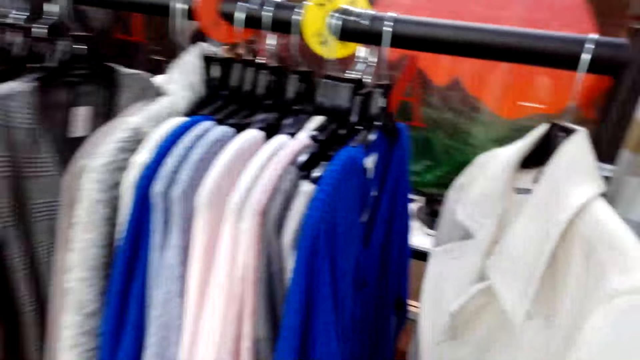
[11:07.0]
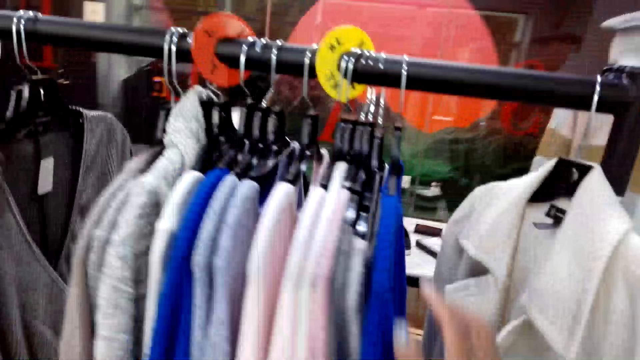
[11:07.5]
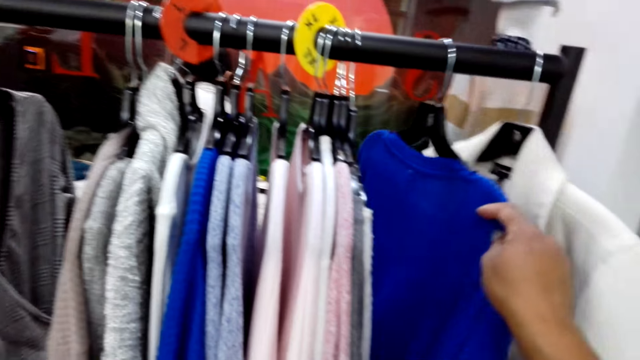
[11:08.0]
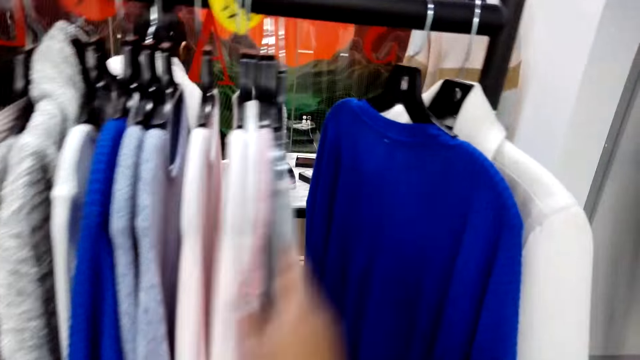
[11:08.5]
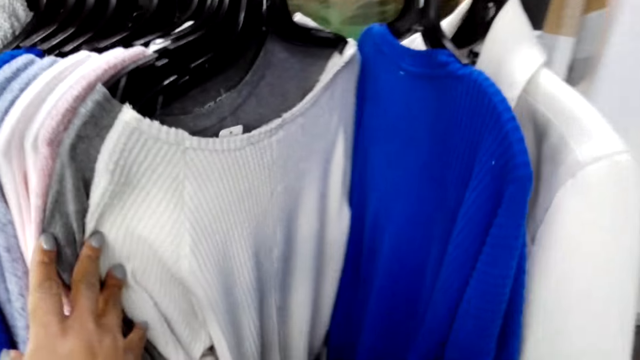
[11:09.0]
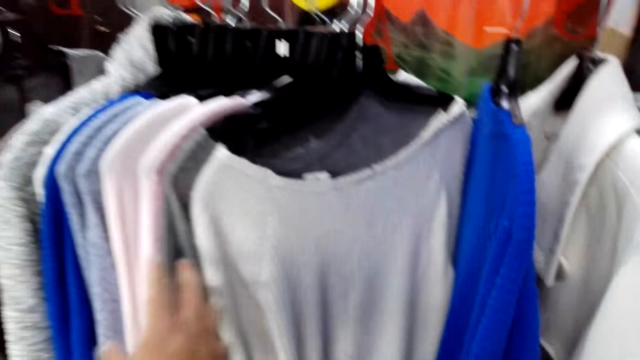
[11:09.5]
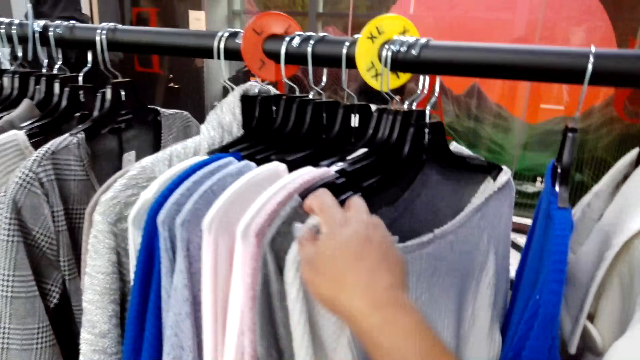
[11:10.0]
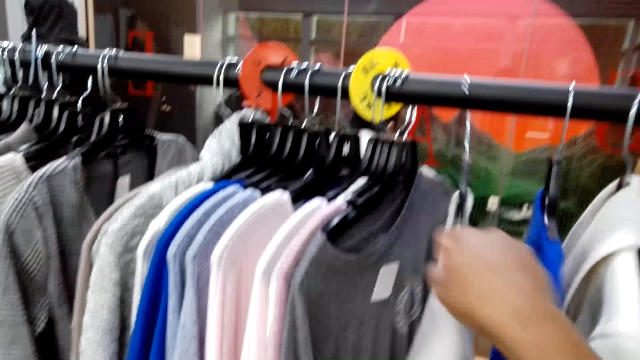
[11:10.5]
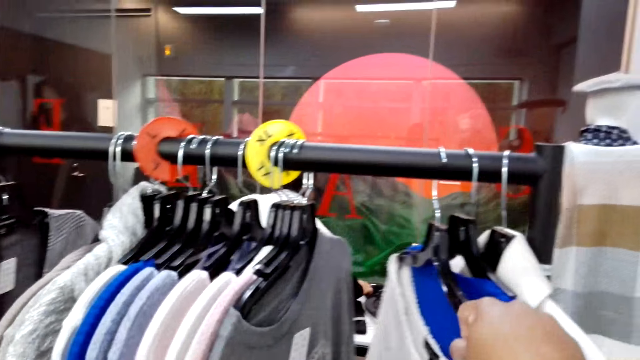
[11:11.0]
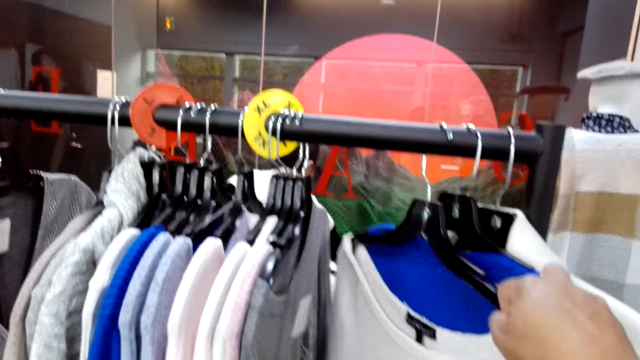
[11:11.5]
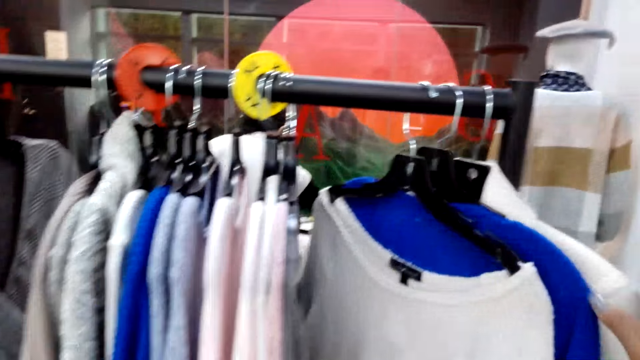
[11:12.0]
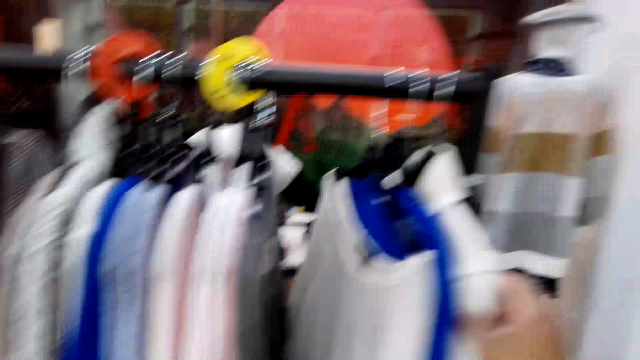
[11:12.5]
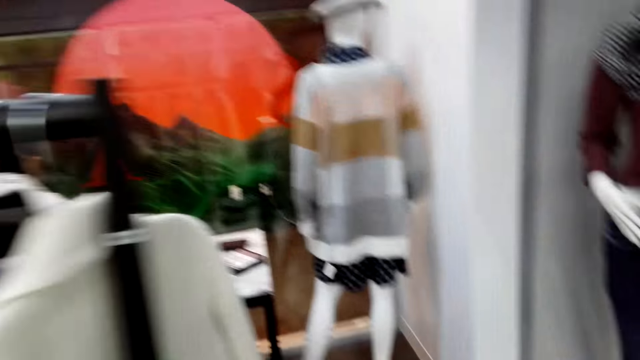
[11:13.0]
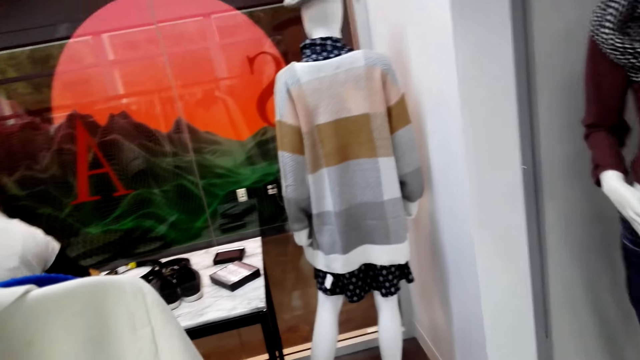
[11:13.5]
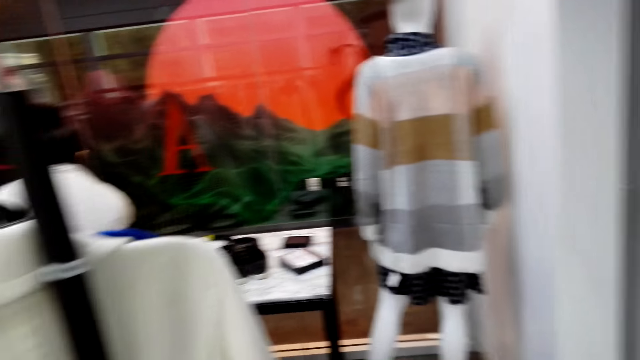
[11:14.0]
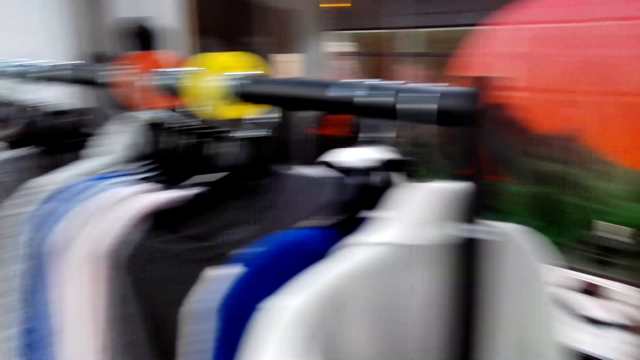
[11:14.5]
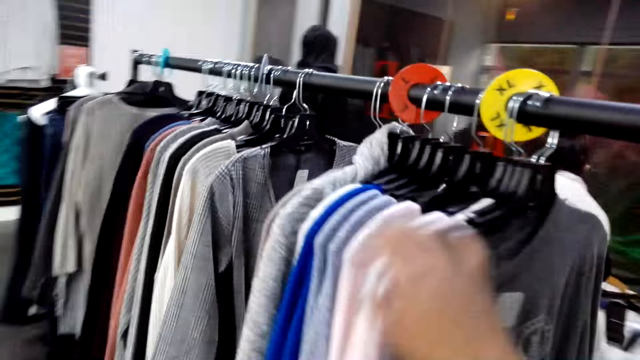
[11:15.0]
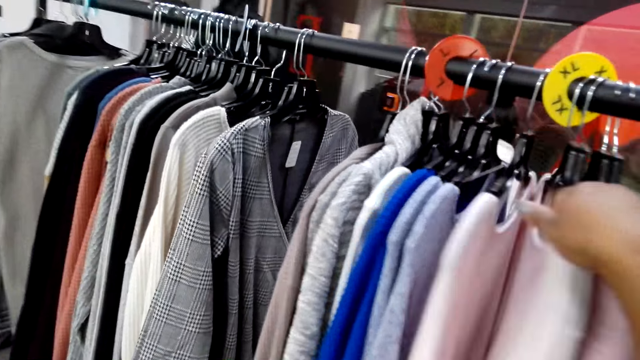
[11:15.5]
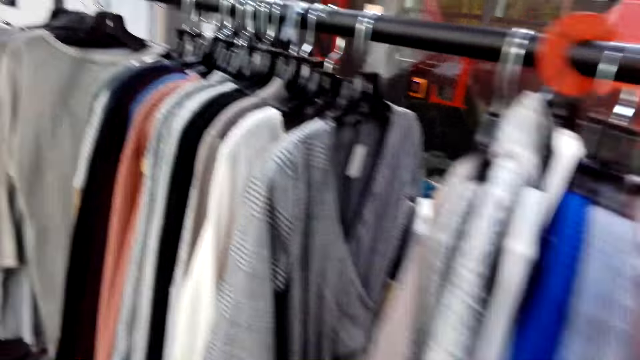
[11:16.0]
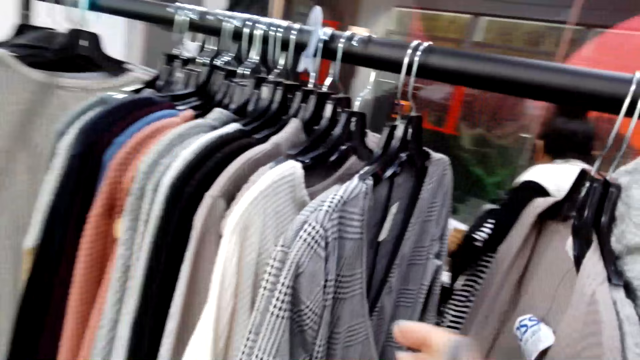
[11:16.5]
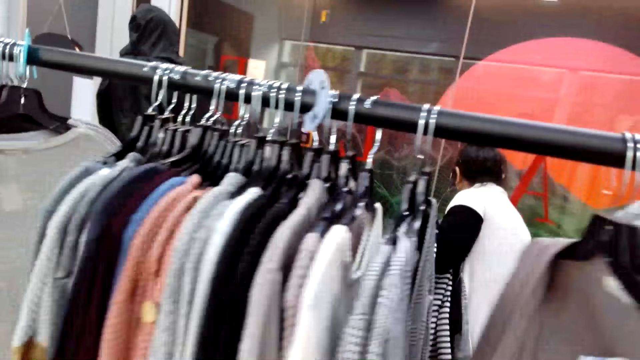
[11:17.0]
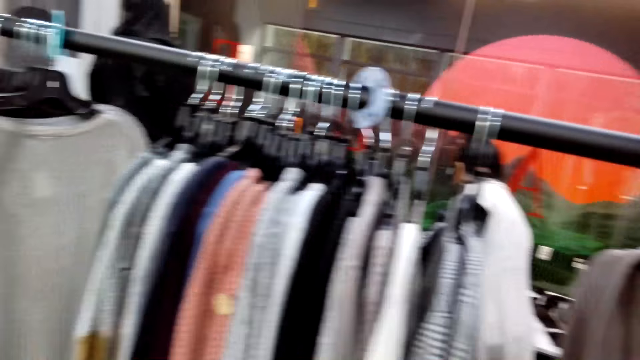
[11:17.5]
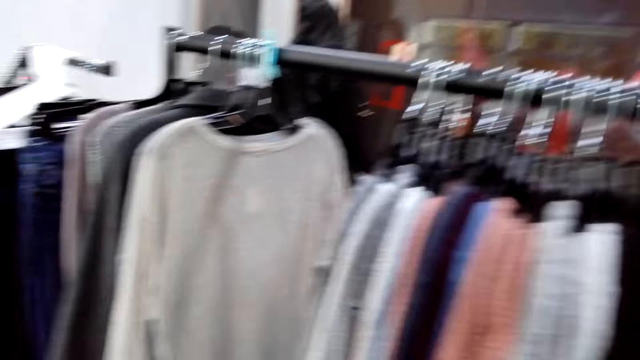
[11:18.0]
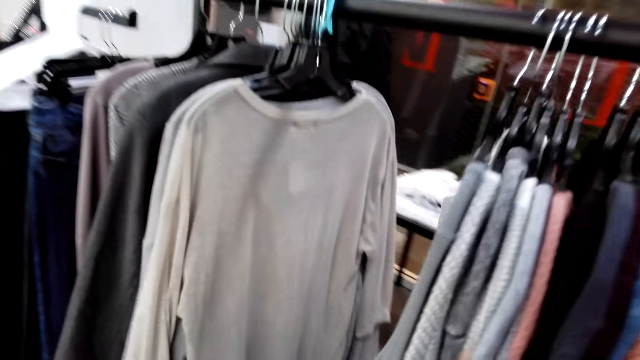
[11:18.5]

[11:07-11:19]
The camera wearer examines clothes on the clothing display rack. They hold a cloth on a hanger, turn to the side, walk around, and turn to the side. They hold the cloth on the hanger and walk around.

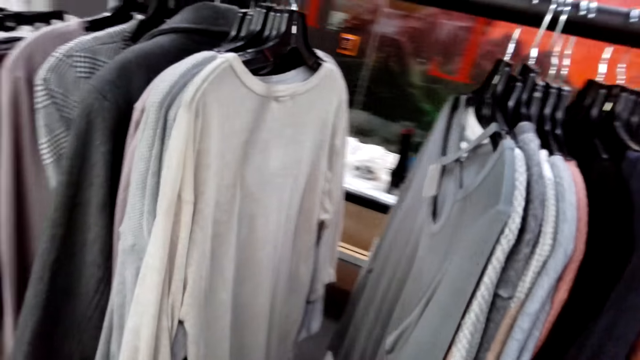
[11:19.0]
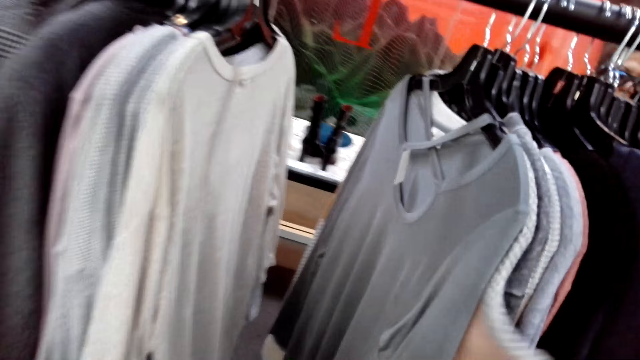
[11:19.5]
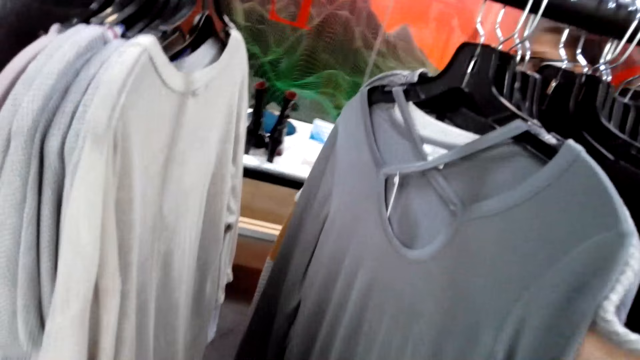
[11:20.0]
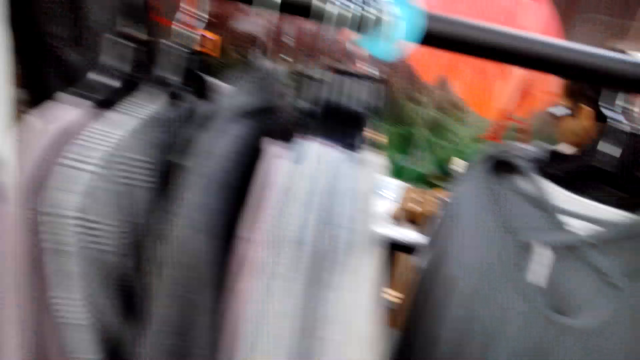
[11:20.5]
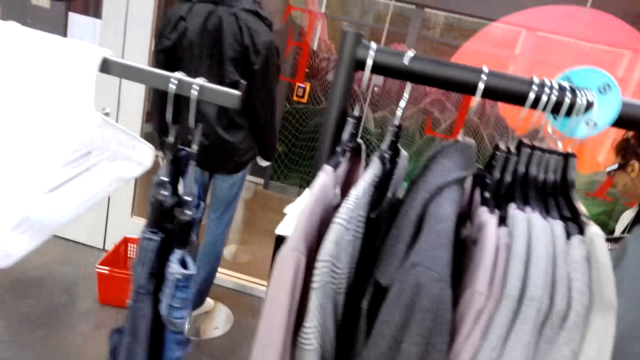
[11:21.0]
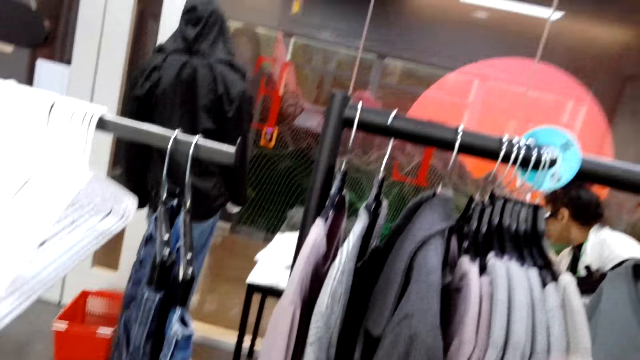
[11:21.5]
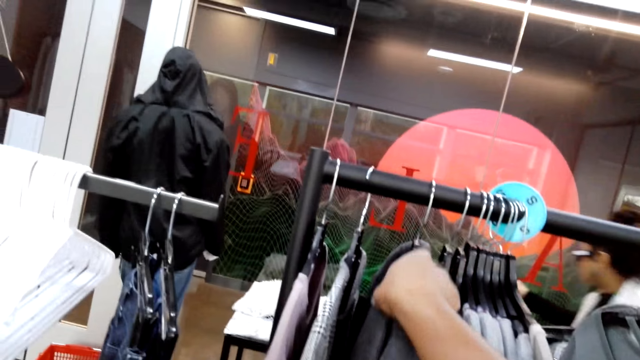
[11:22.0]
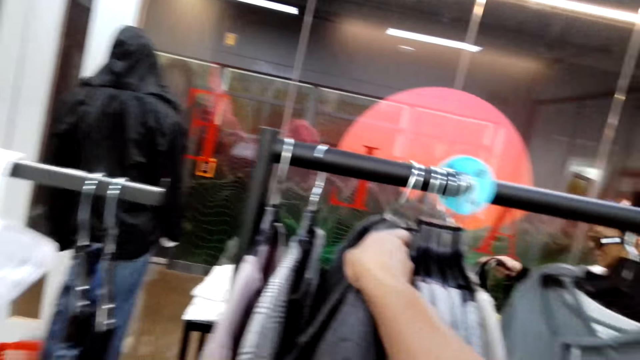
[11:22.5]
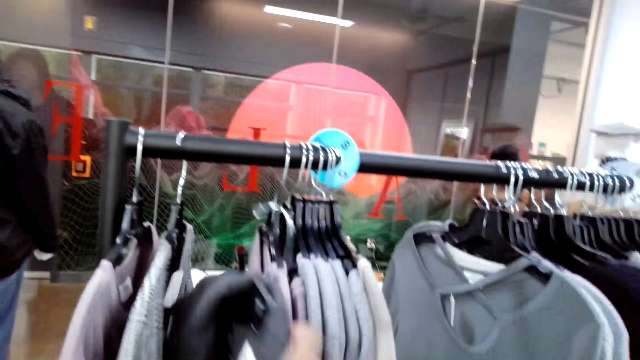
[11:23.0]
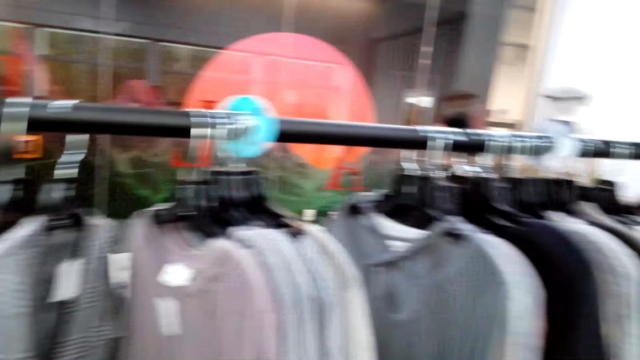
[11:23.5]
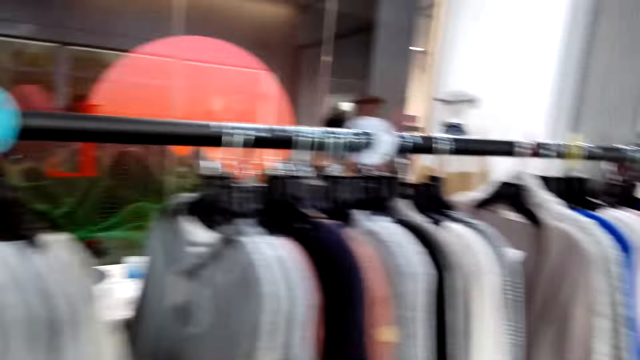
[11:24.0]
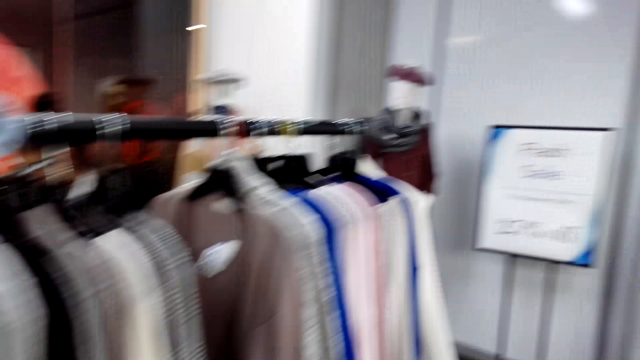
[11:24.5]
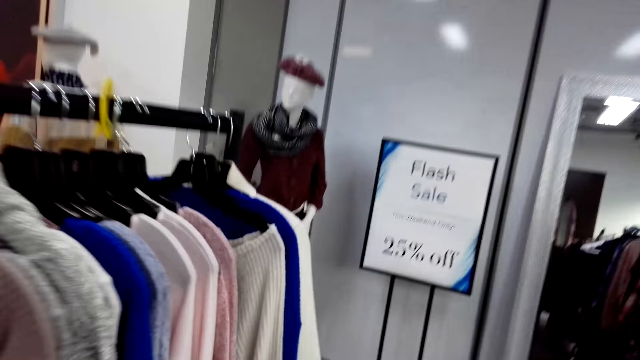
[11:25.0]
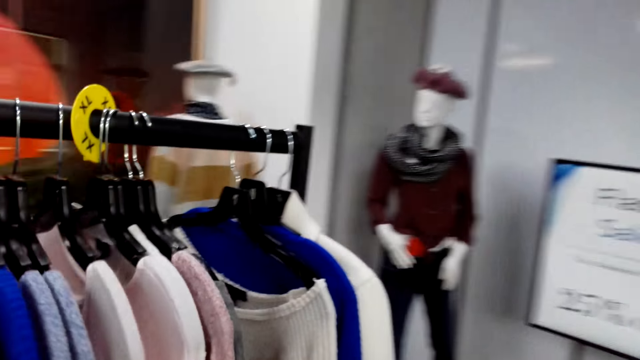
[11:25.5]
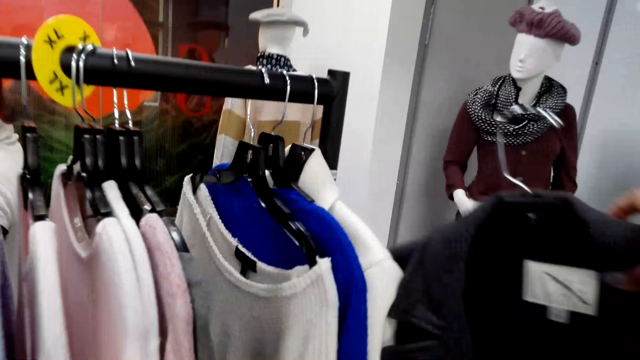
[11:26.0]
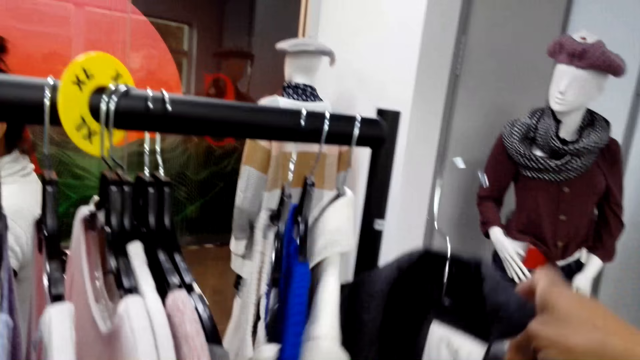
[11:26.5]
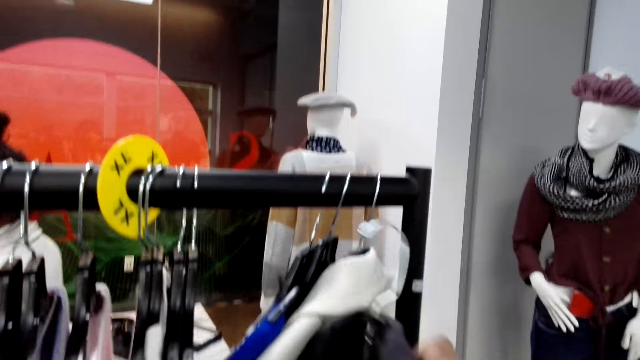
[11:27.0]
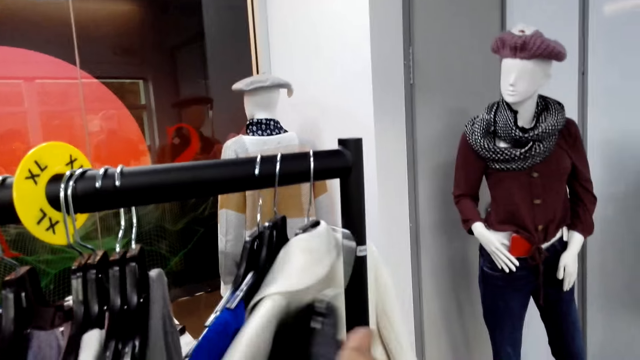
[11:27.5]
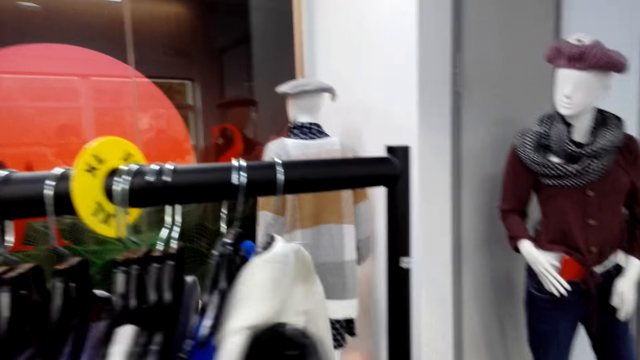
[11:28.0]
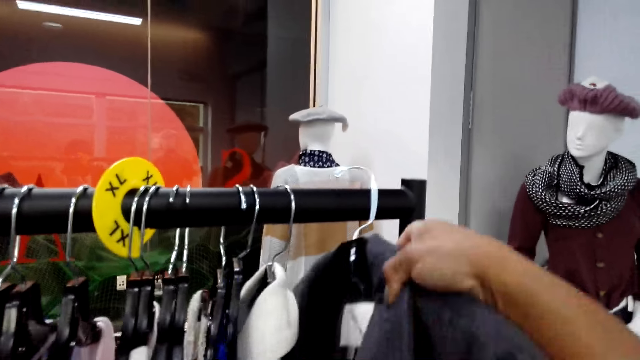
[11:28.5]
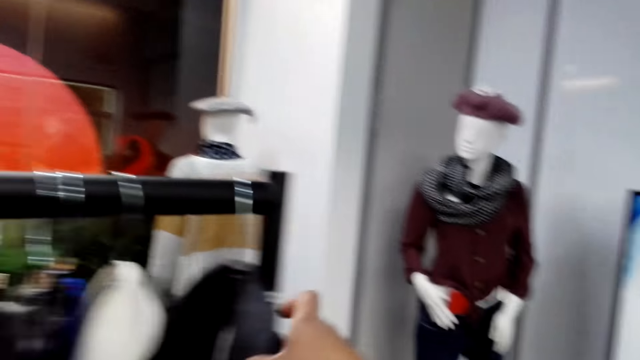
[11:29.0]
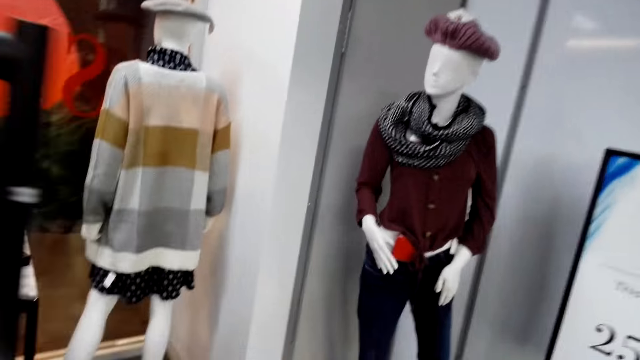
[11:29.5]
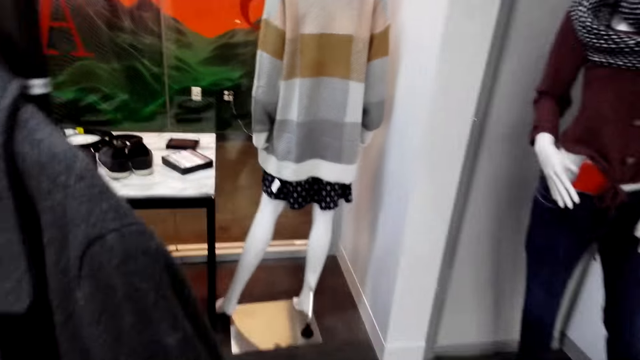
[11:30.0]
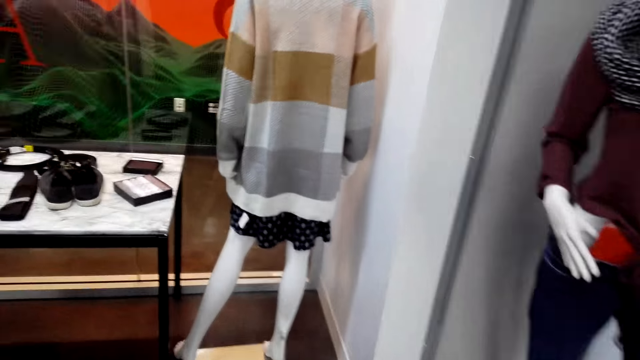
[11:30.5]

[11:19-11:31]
The camera wearer holds a cloth on a hanger, walks around, and holds the cloth on the hanger. They pick a cloth from the clothing display rack and walk around. They hold the cloth on the hanger. They hang clothes on the clothing display rack and walk around.
